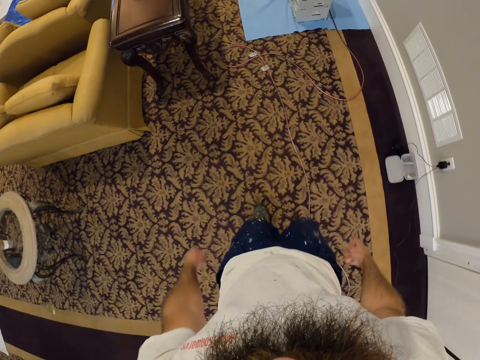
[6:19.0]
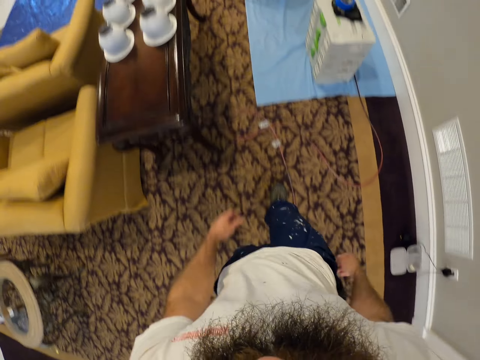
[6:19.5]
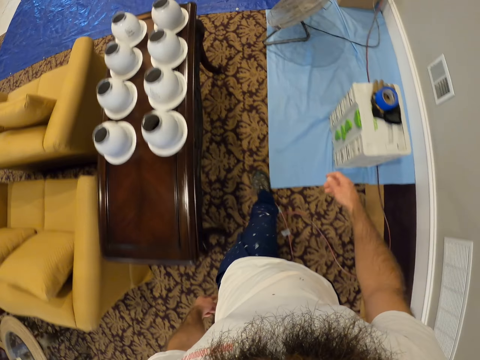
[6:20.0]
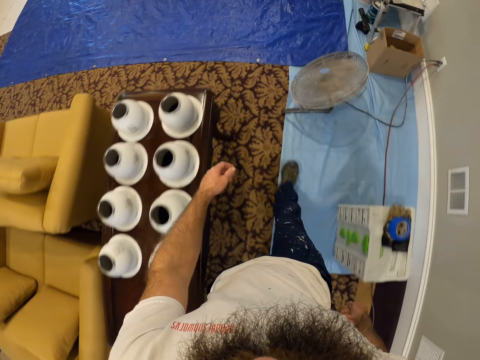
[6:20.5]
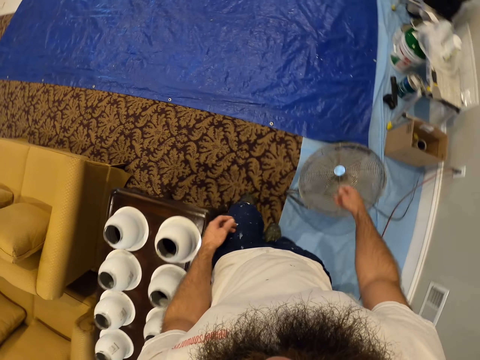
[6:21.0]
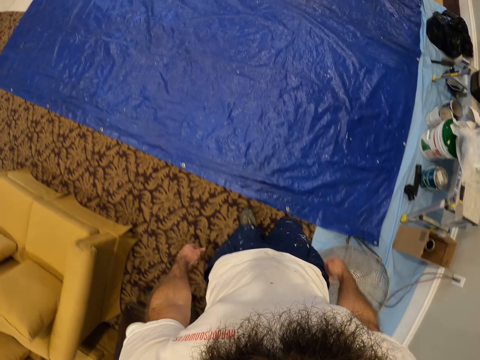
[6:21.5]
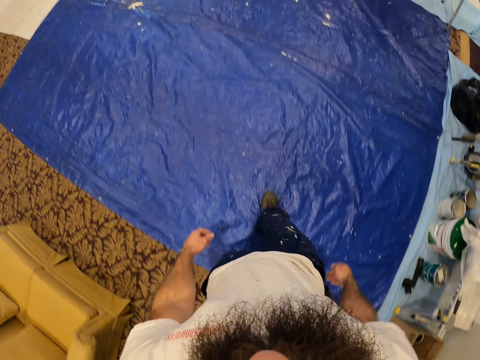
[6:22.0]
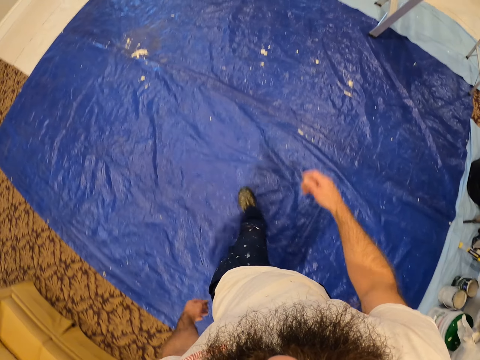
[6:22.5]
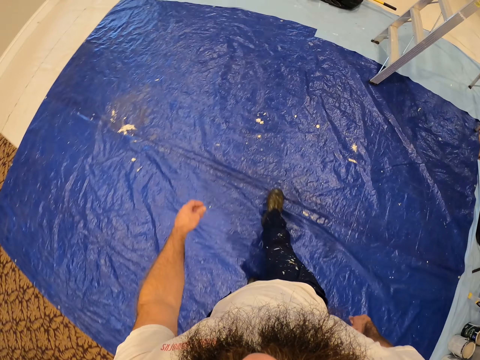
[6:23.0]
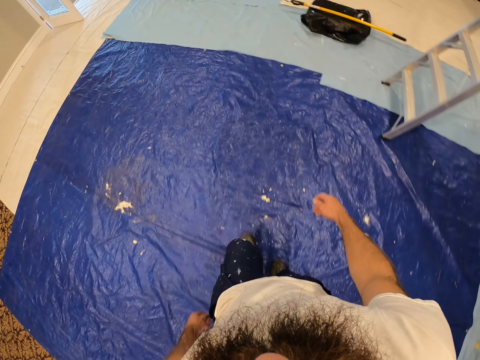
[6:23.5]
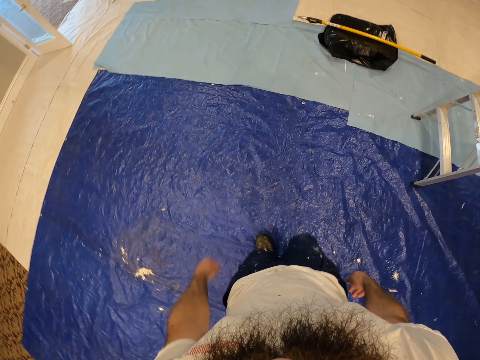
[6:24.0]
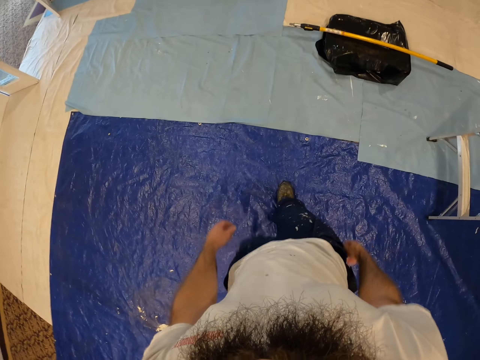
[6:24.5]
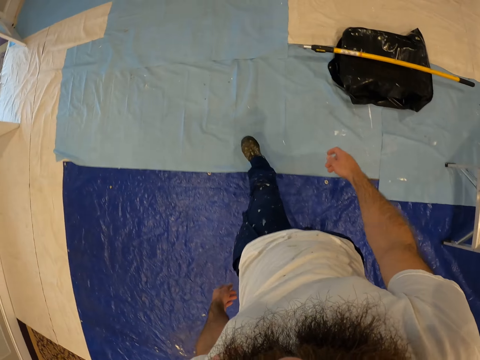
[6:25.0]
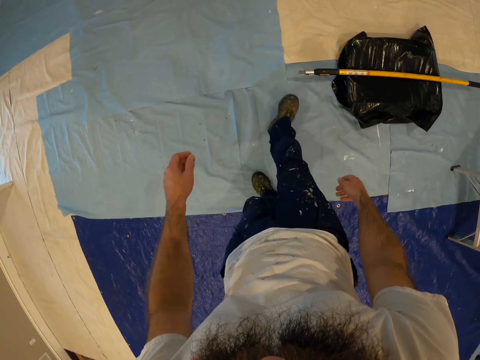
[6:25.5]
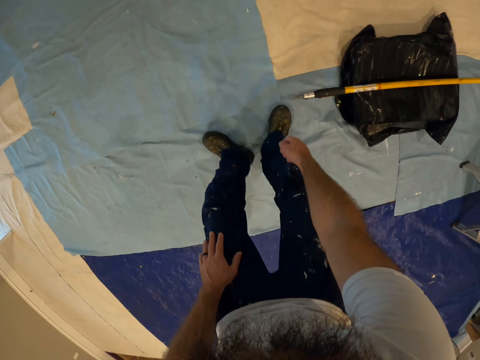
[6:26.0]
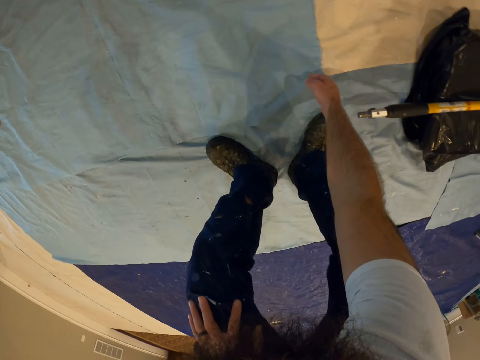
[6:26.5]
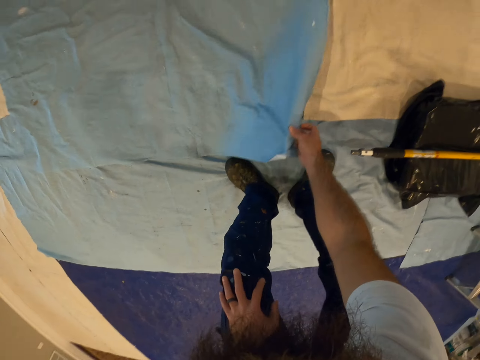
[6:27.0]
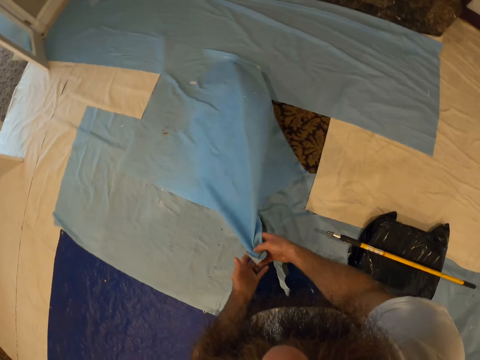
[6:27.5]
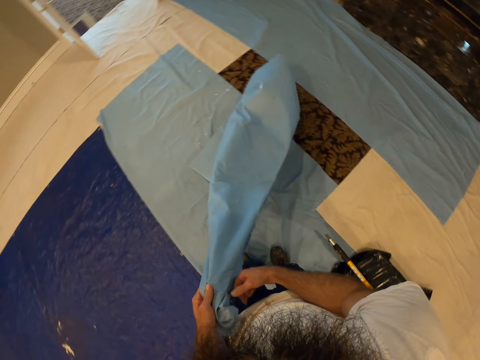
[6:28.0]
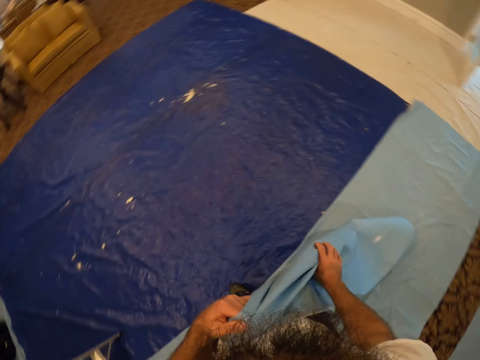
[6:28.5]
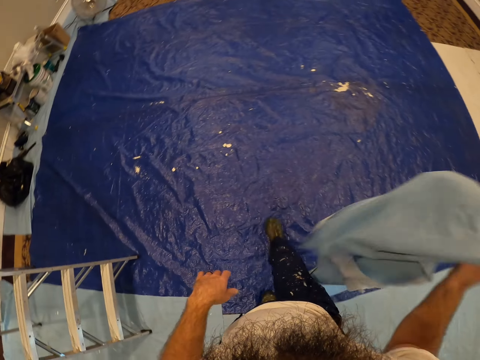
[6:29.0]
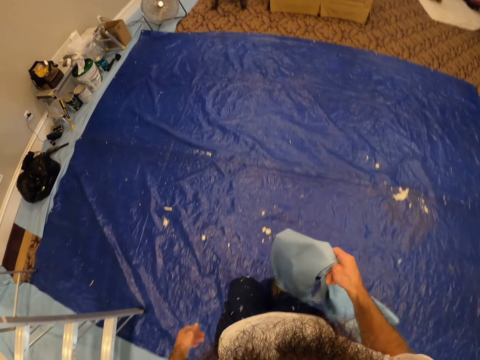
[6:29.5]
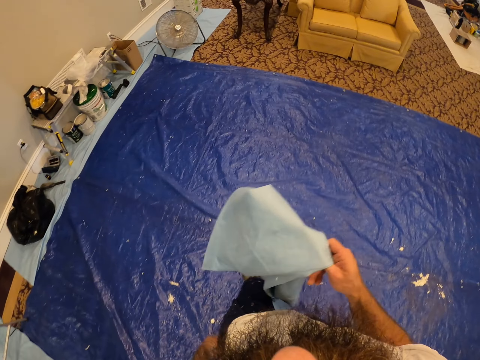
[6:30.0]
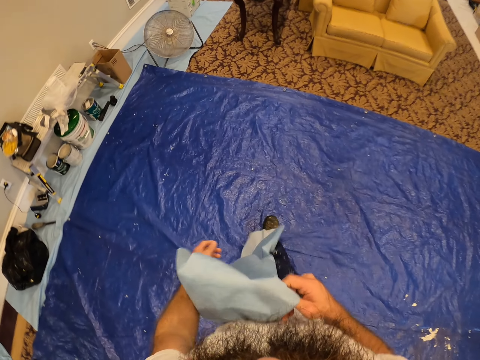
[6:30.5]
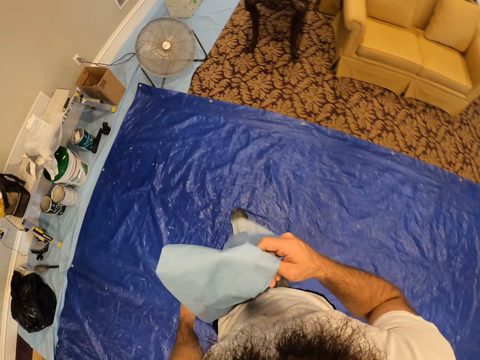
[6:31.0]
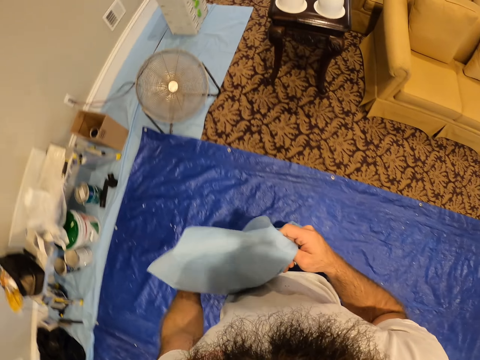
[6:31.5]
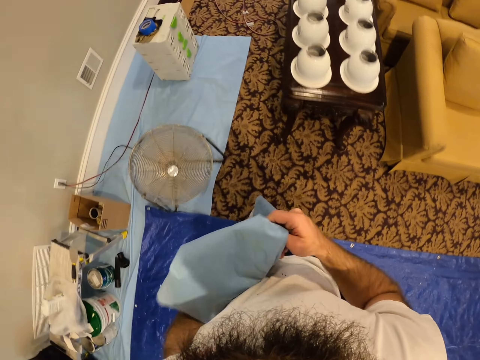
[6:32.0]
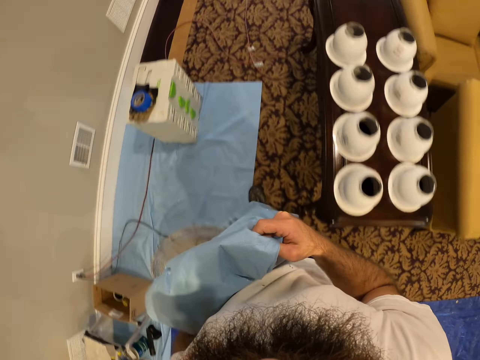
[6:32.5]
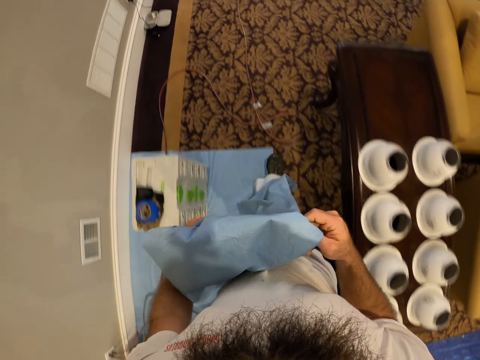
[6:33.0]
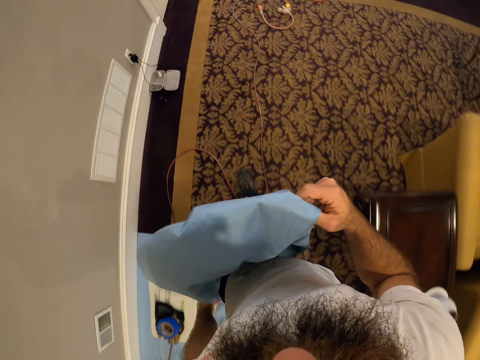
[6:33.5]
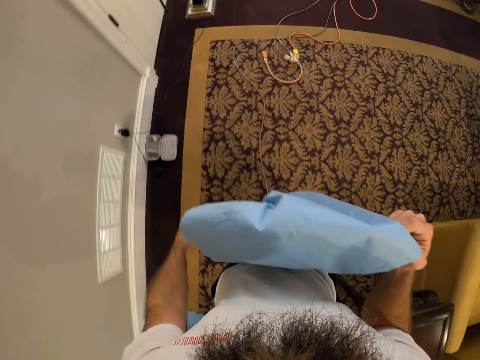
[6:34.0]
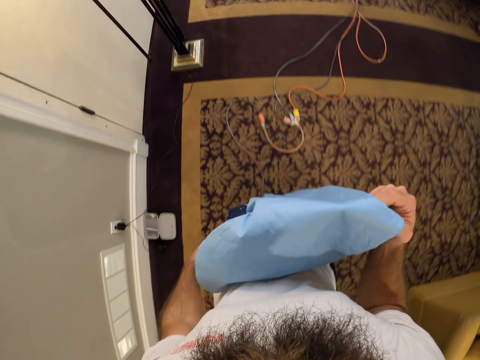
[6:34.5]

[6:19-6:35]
The camera wearer picks up a rosin paper from the floor with his right hand. He dusts the rosin paper with his right hand. He walks from the lounge to the living room.

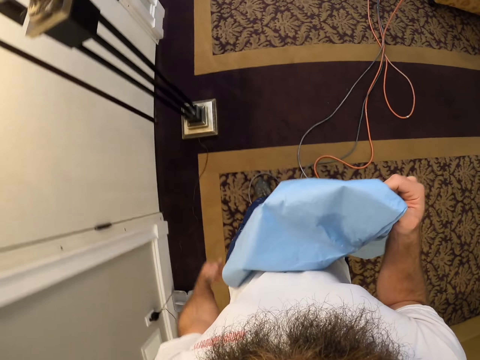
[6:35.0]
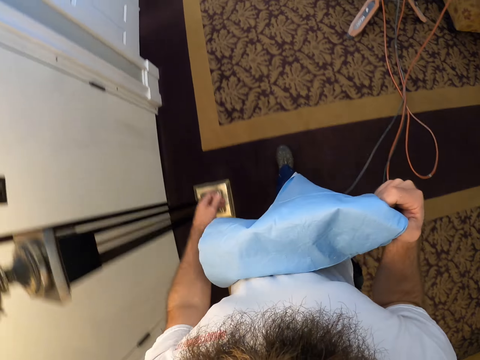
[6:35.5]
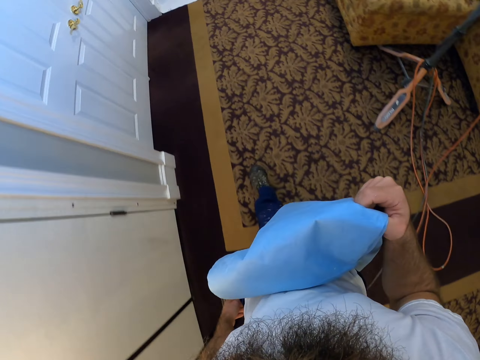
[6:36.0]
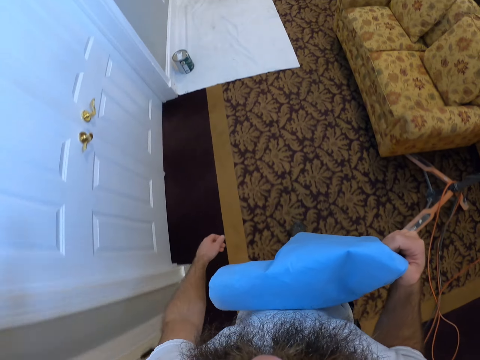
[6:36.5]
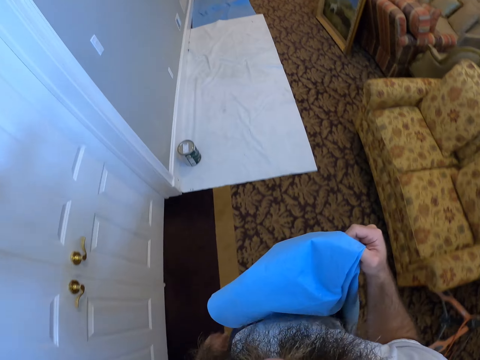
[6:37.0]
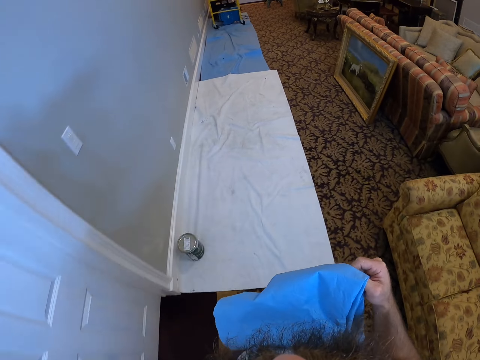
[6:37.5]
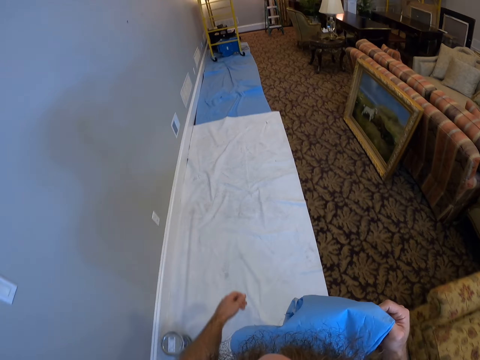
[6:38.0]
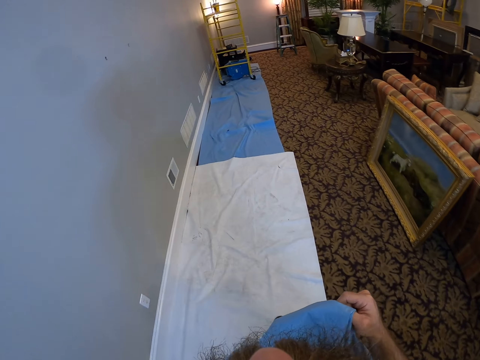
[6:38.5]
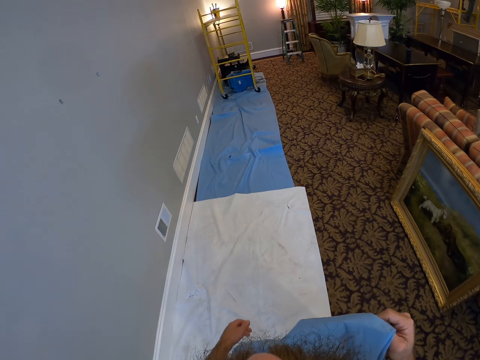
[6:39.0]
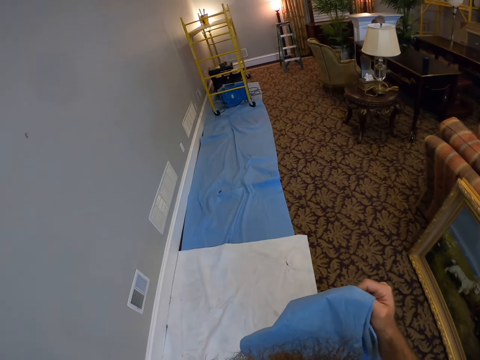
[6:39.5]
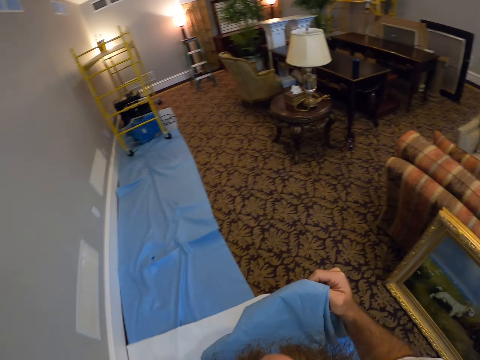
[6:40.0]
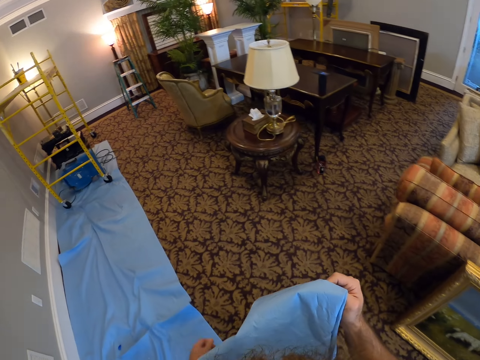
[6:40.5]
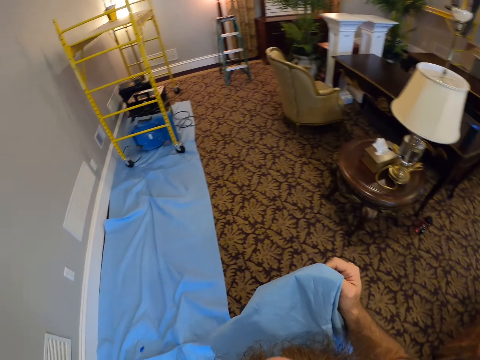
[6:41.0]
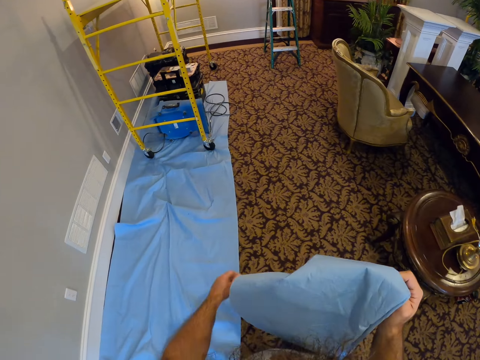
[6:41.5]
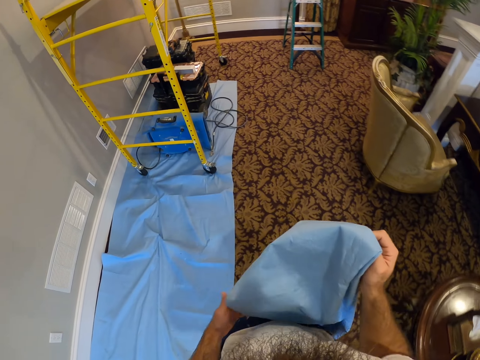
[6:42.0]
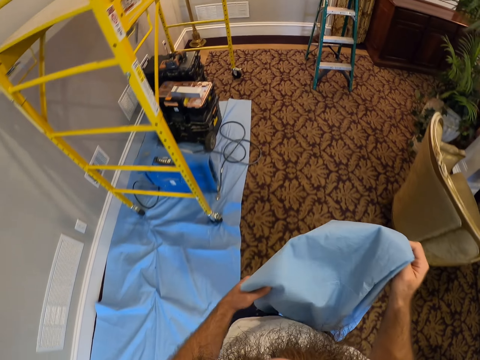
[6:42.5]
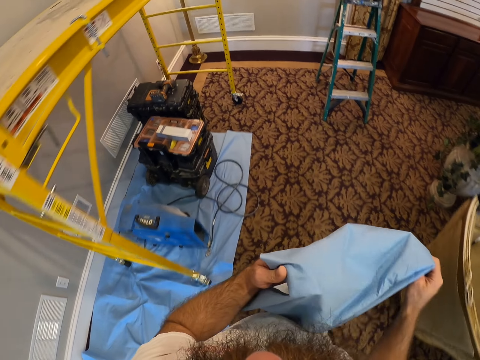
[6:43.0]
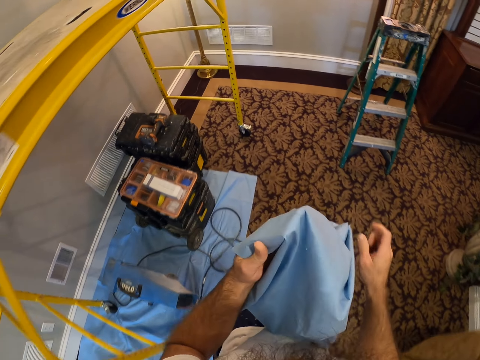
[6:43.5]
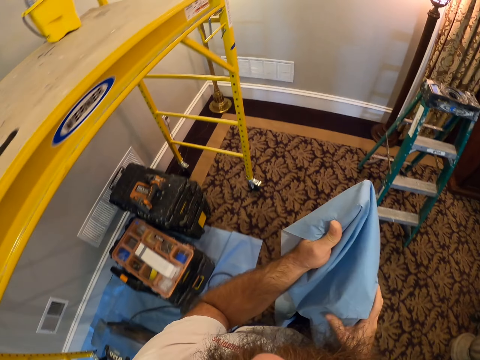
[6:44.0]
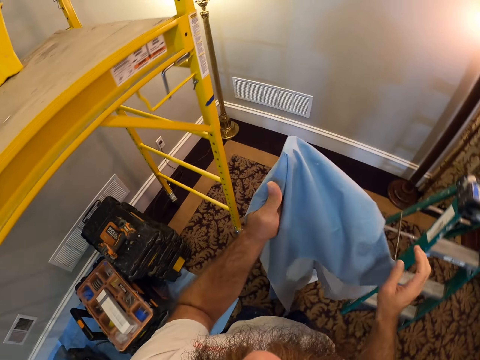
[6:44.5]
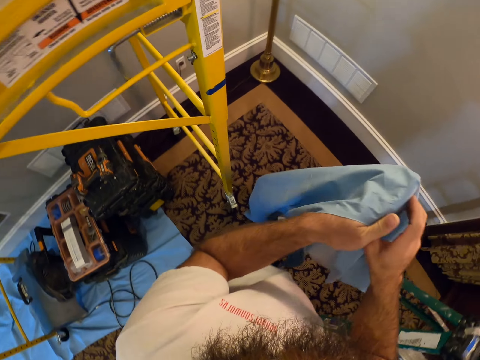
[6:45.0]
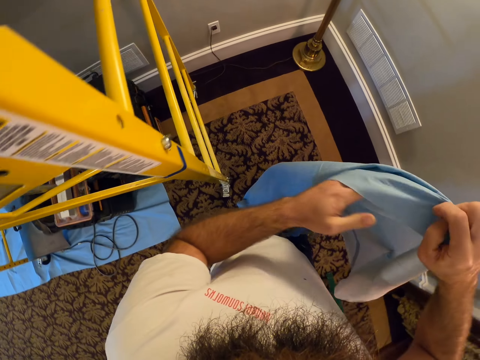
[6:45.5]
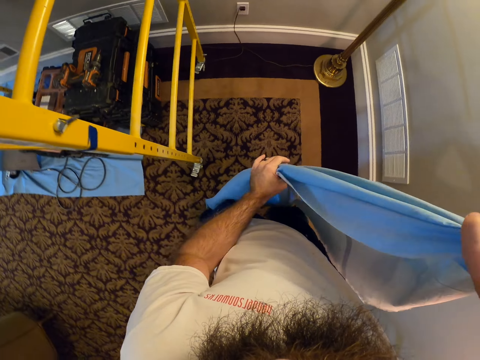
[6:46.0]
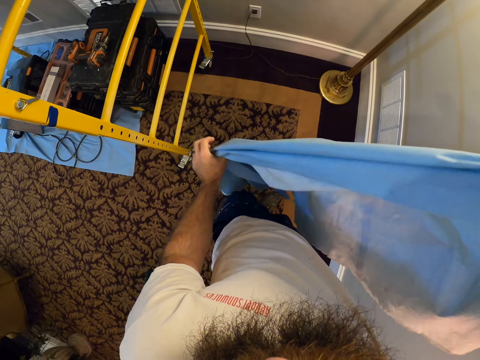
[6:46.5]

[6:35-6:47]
The camera wearer holds the rosin paper with both hands.
